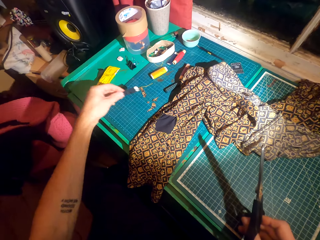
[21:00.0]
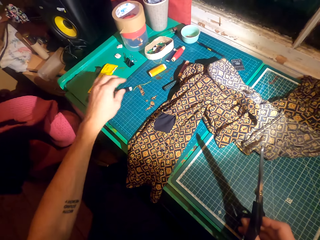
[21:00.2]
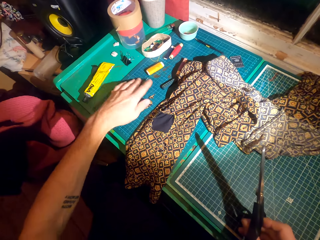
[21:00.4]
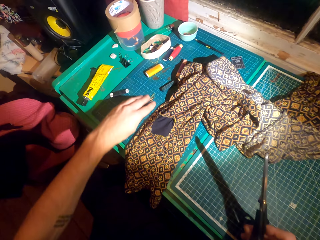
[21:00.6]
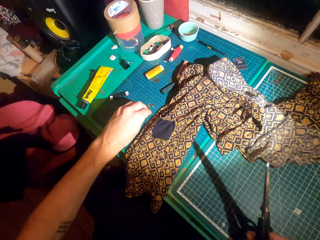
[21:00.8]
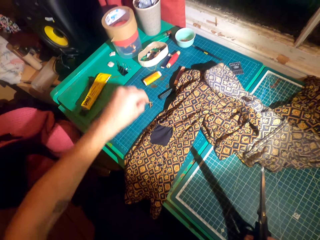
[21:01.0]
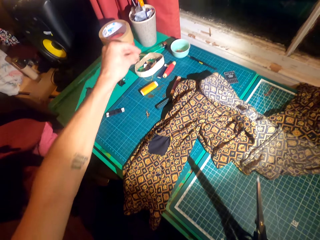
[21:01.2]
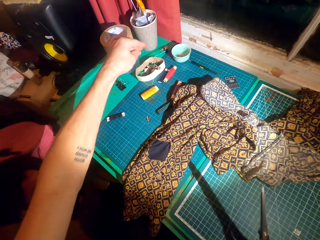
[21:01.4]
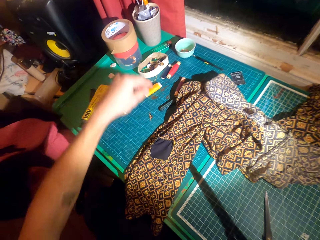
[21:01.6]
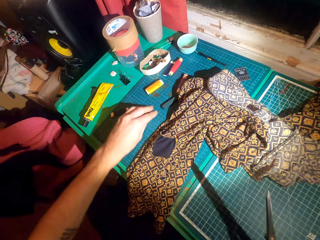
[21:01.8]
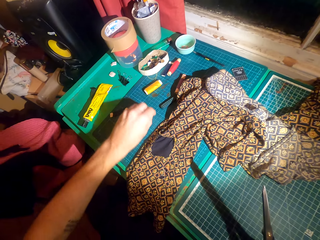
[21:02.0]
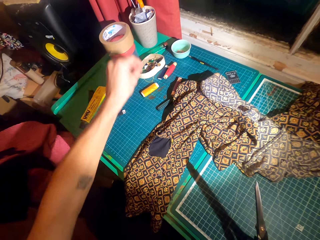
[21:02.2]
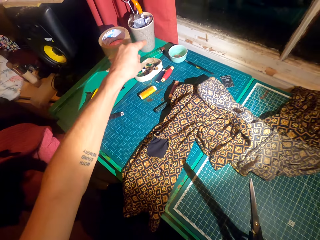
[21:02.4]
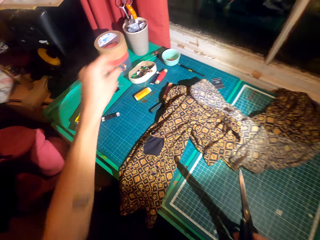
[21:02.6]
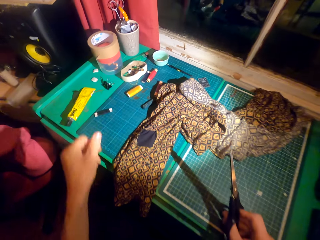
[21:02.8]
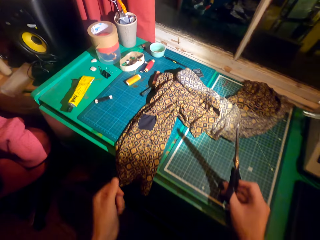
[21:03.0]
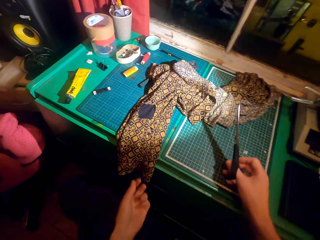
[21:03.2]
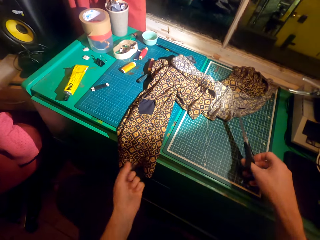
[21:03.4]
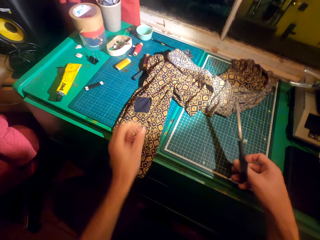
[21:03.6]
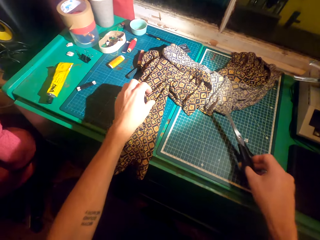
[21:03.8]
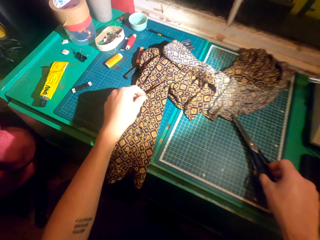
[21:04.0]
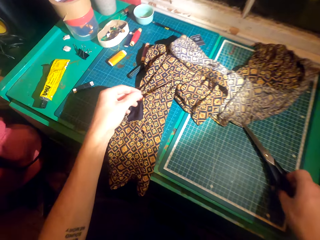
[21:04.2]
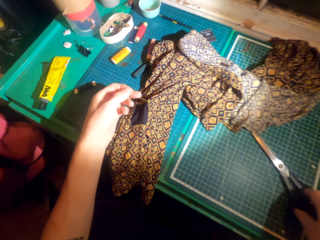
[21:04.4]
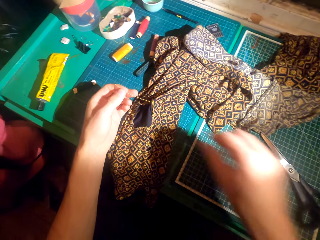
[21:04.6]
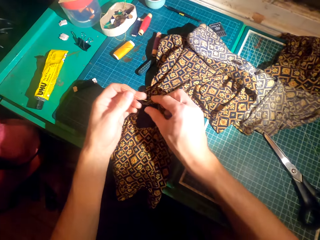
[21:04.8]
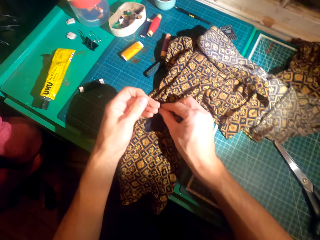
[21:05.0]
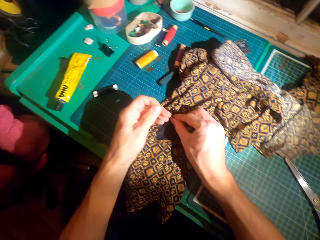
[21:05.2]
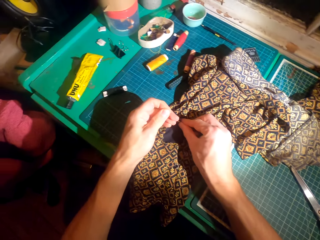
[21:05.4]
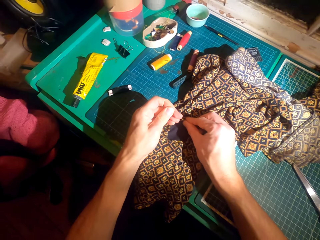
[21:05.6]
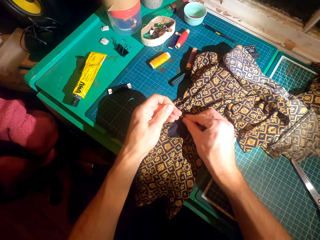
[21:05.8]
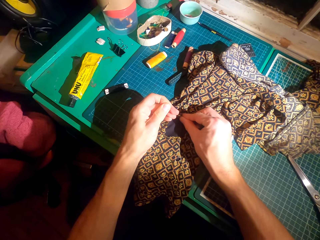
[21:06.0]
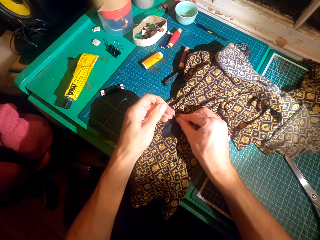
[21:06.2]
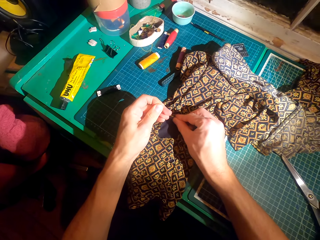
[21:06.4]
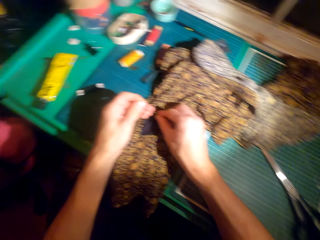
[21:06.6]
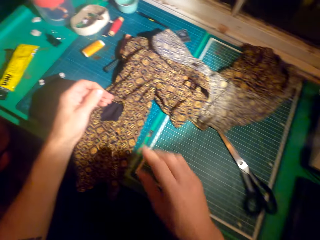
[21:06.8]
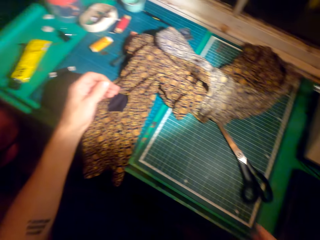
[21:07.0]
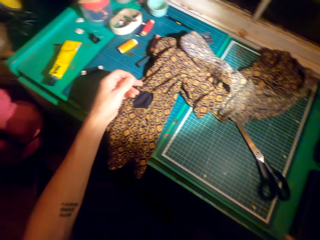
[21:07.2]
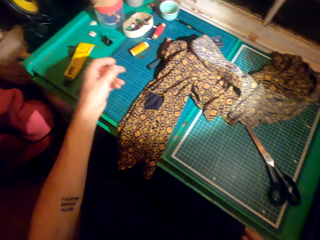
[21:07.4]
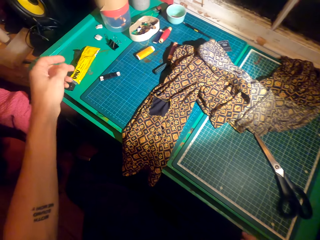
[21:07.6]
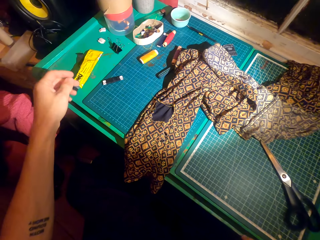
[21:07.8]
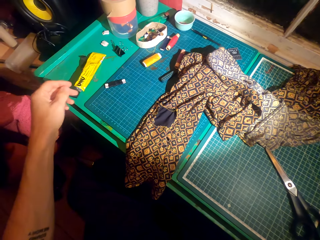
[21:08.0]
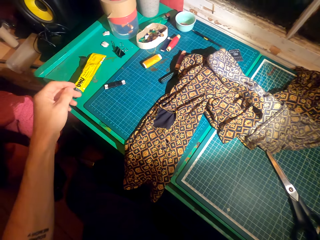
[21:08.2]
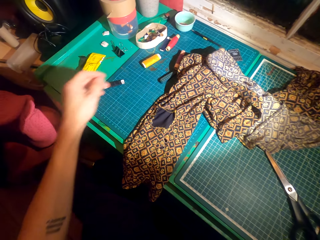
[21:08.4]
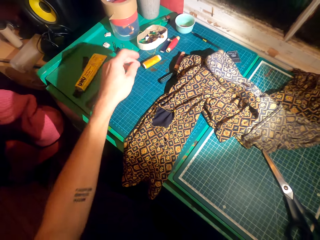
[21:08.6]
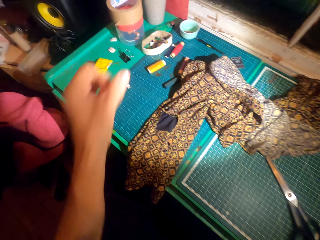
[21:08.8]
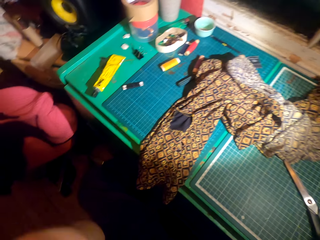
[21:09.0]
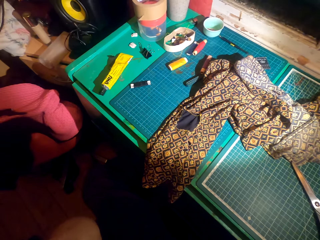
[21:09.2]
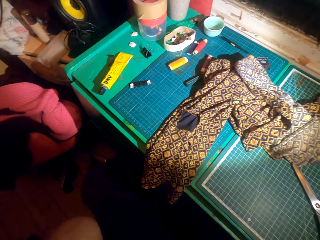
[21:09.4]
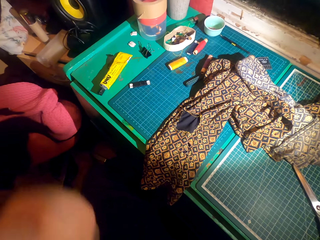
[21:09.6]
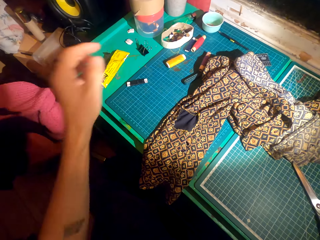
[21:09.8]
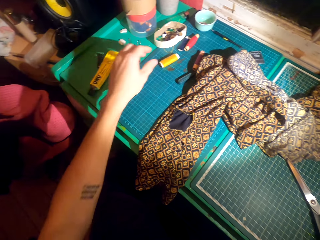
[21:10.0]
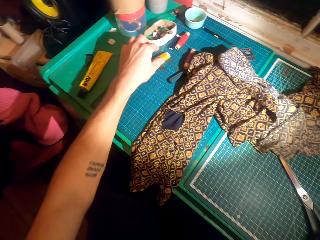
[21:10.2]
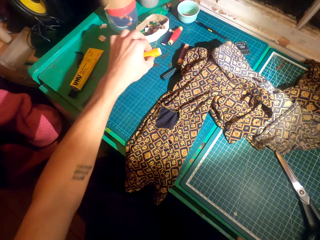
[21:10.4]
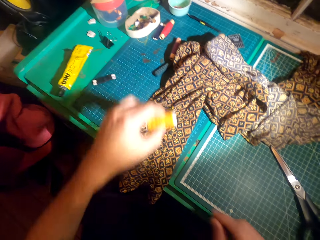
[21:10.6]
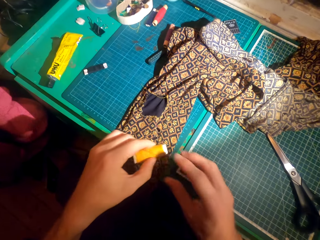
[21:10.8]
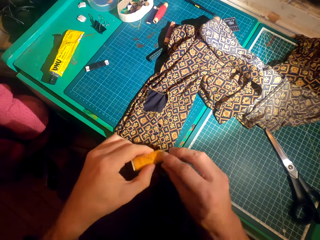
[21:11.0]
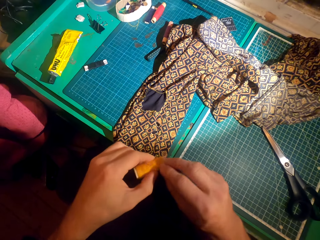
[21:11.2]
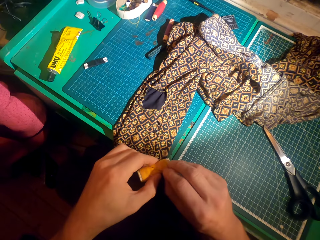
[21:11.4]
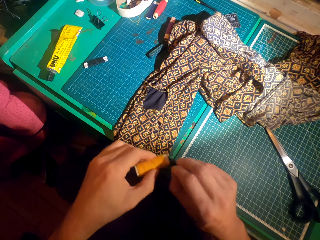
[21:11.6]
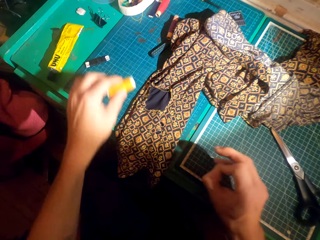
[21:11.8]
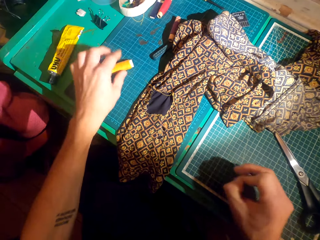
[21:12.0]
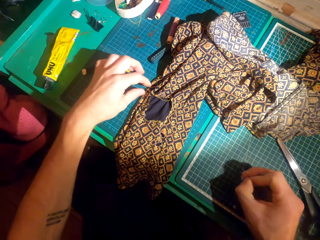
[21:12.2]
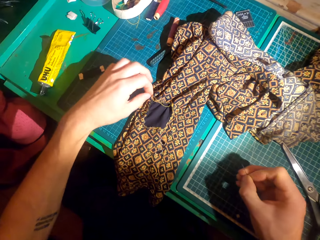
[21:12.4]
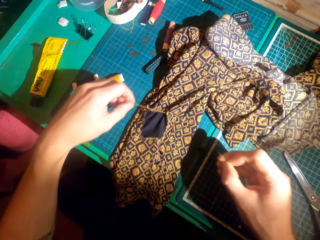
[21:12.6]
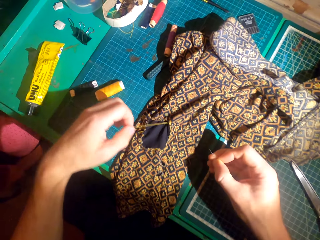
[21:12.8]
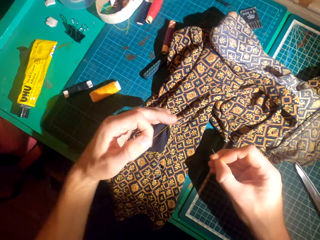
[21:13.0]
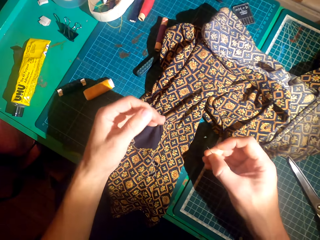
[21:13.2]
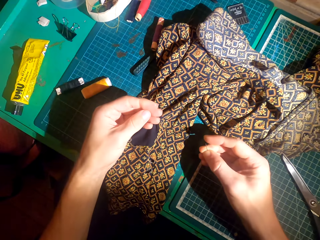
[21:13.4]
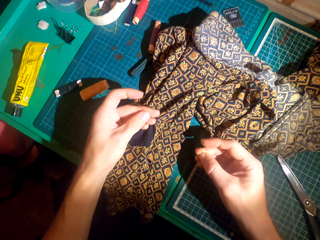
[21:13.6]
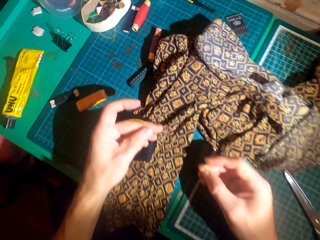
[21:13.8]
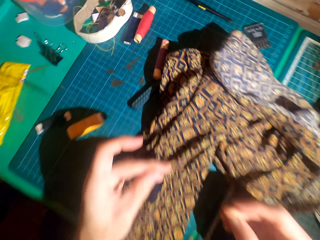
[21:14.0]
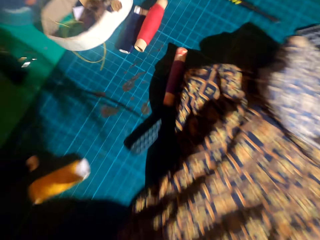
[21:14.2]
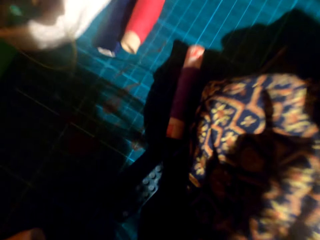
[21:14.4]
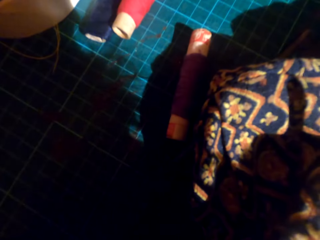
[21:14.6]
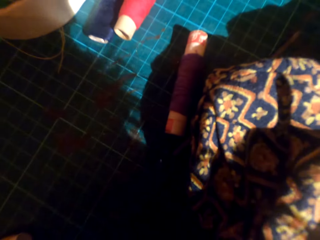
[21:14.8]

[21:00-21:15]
The camera wearer moves the thread roll on the working table. They collect pieces of thread on the working table and drop the pieces of thread on the working table. They collect the pieces of thread on the working table and drop the pieces of thread on the working table. They drop the pair of scissors and adjust the thread on the cloth. They touch a thread on the patch. They touch part of the body. They pick the thread roll. They pull the needle from the thread roll. They drop the thread roll on the table. They pick the thread. They touch the thread on the patch.

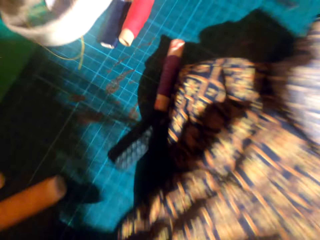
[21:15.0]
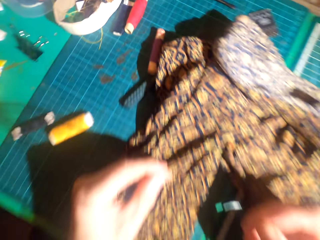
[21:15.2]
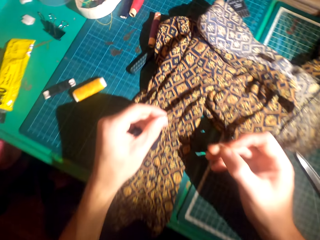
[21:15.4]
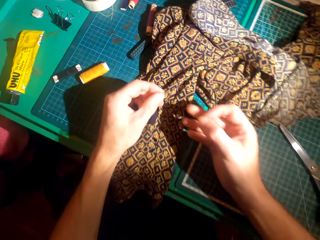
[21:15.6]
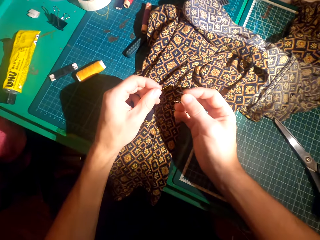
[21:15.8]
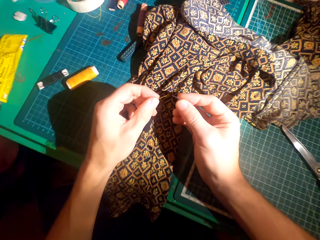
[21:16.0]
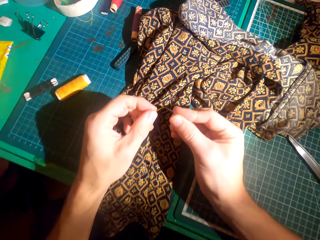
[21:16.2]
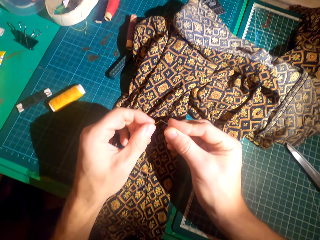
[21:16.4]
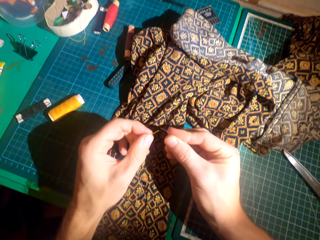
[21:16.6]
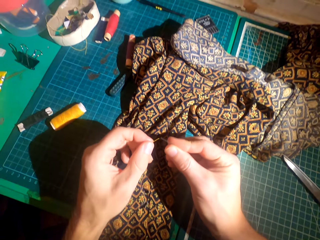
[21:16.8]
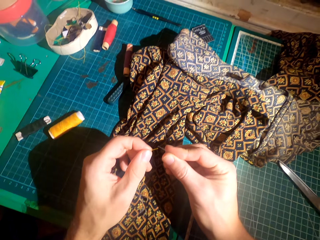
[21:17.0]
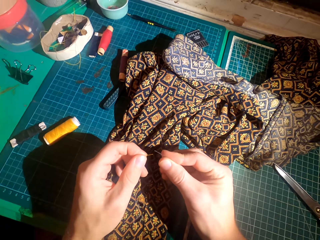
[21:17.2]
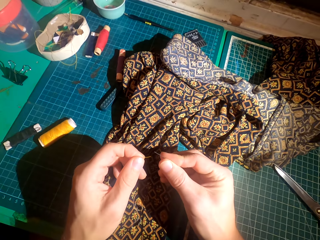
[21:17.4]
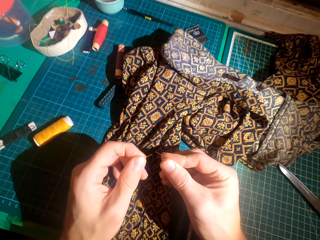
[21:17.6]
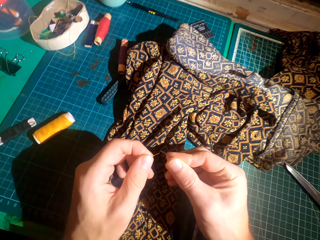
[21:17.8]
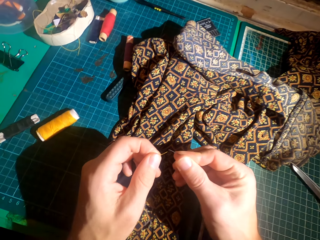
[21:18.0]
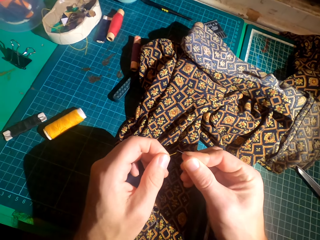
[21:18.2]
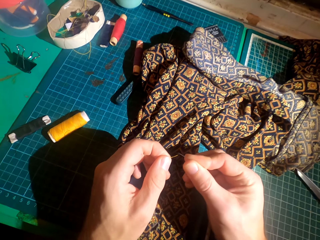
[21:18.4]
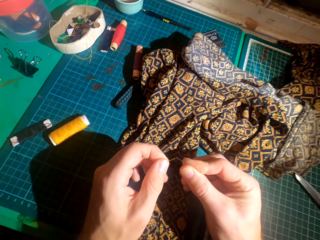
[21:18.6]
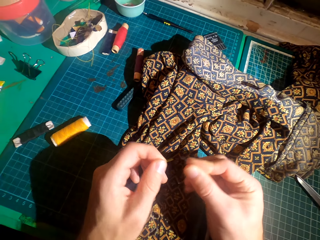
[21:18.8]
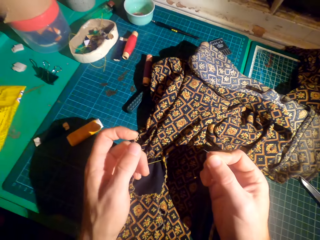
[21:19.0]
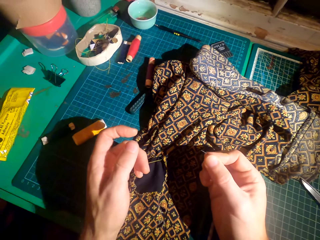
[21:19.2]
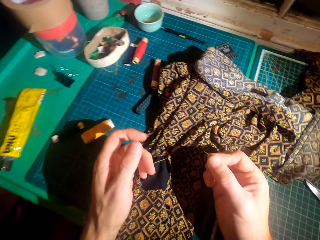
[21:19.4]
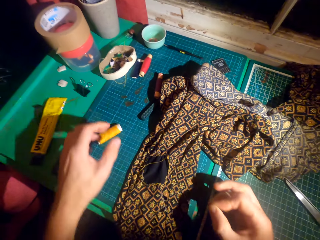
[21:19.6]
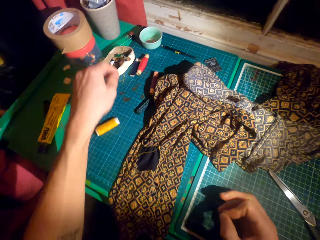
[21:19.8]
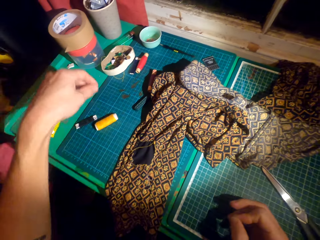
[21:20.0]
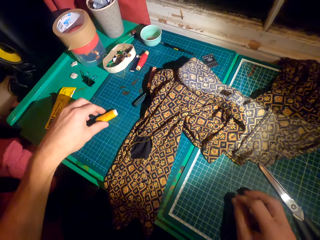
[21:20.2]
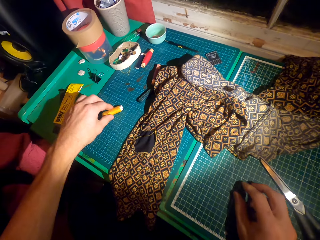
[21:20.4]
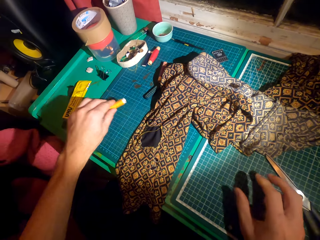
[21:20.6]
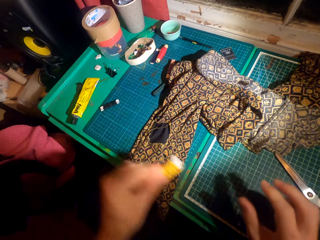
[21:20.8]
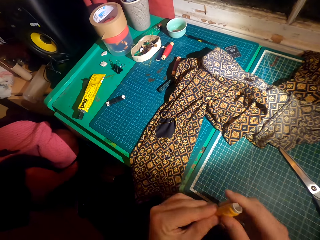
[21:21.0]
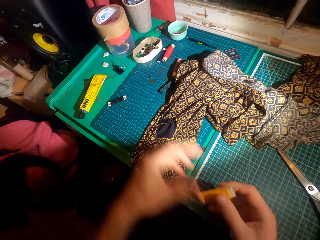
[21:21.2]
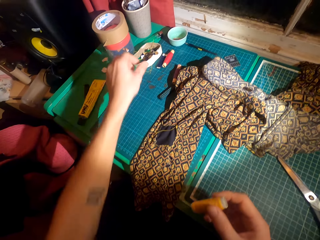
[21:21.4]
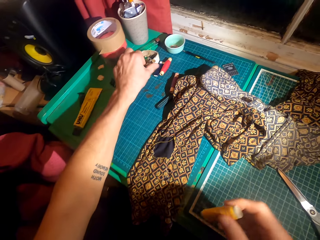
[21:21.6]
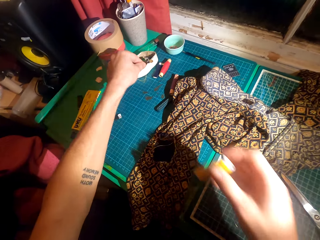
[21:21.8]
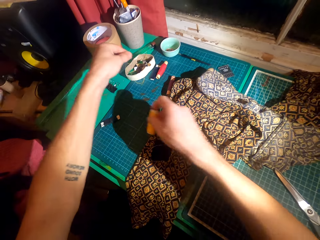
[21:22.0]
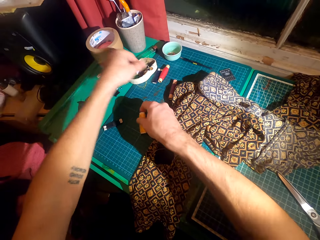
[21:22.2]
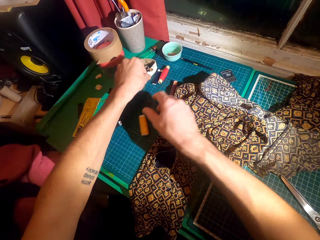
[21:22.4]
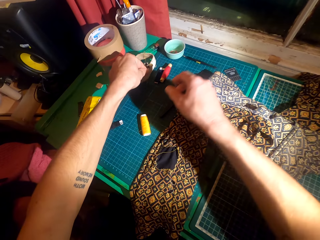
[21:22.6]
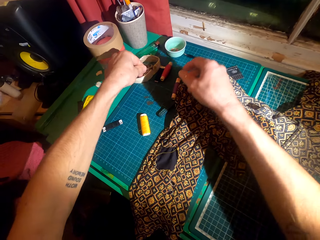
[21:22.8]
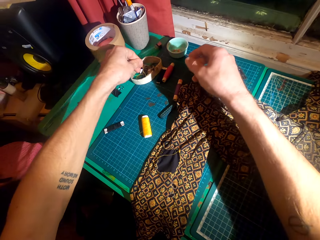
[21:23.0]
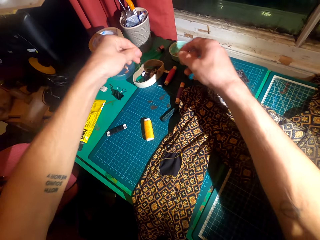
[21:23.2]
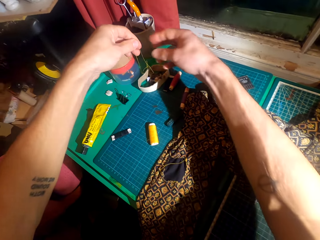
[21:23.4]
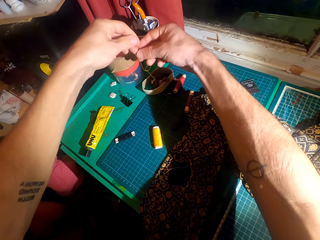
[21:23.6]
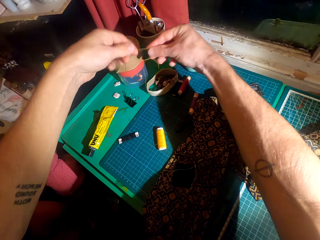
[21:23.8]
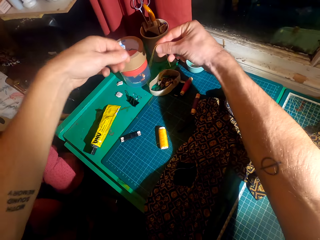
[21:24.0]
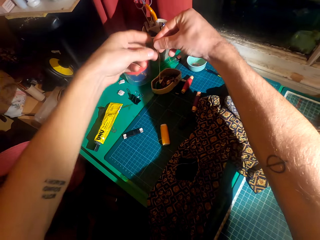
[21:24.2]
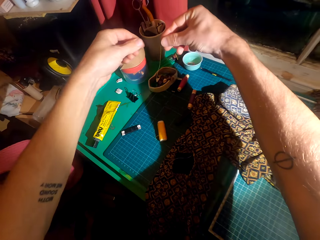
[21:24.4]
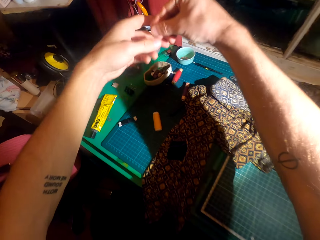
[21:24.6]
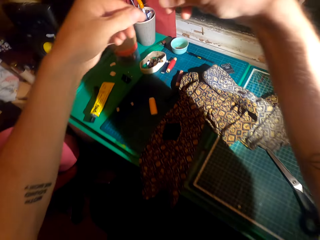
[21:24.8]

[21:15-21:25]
The camera wearer holds the needle. They hold the thread. They put the thread in the needle. They pick the thread roll. They place the needle on the table. They pick the pieces of the thread. They drop the thread roll on the table.
